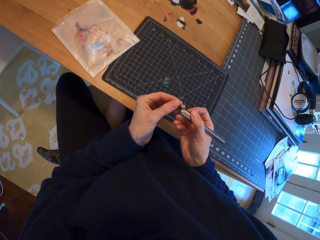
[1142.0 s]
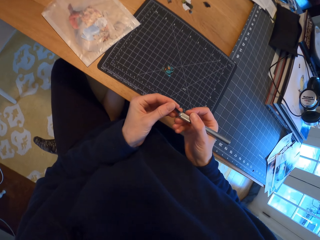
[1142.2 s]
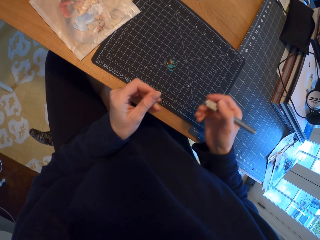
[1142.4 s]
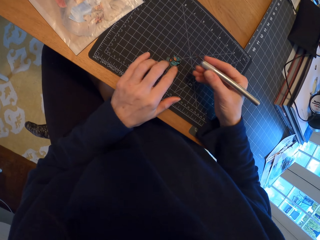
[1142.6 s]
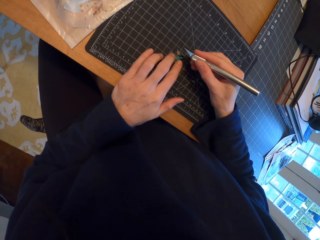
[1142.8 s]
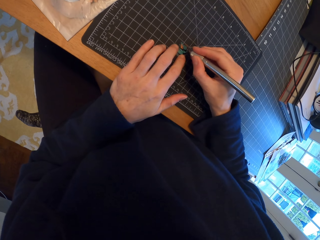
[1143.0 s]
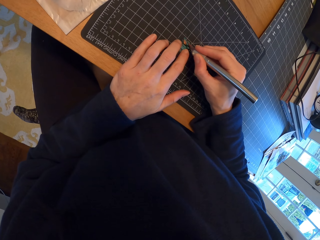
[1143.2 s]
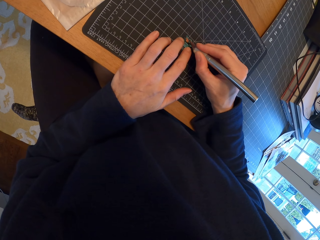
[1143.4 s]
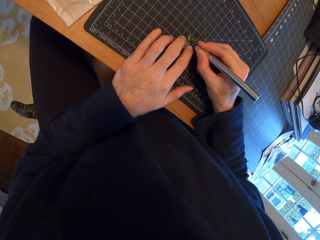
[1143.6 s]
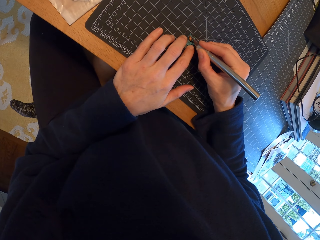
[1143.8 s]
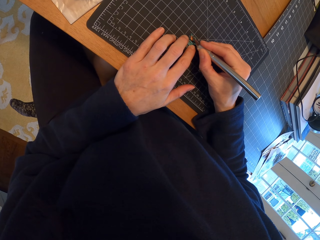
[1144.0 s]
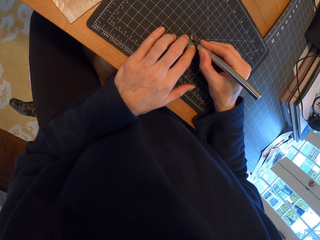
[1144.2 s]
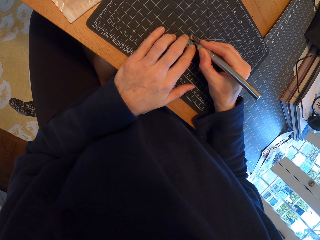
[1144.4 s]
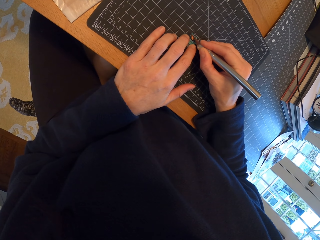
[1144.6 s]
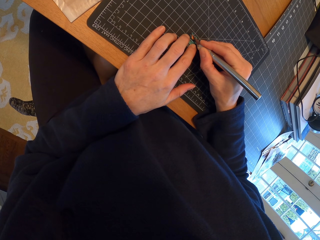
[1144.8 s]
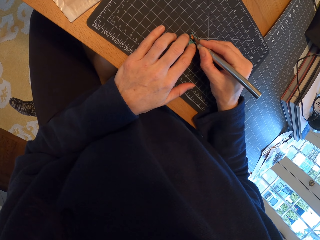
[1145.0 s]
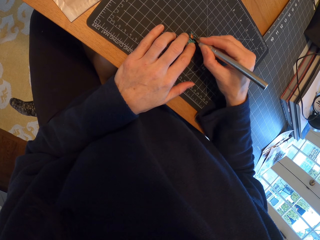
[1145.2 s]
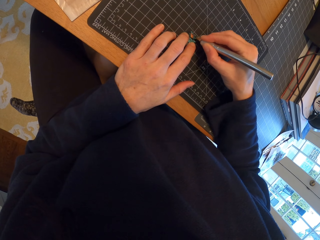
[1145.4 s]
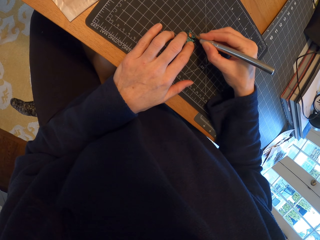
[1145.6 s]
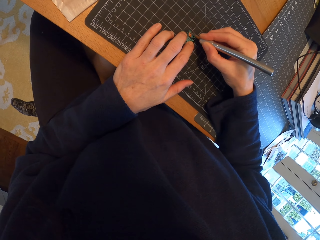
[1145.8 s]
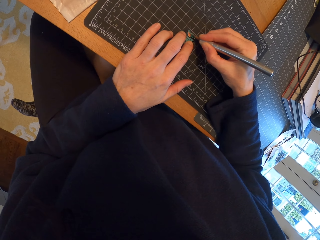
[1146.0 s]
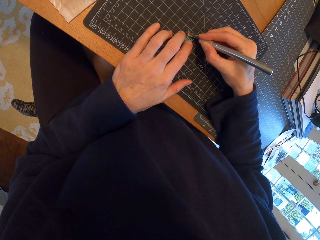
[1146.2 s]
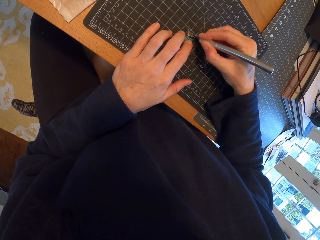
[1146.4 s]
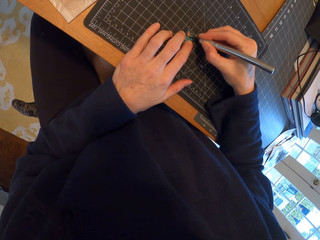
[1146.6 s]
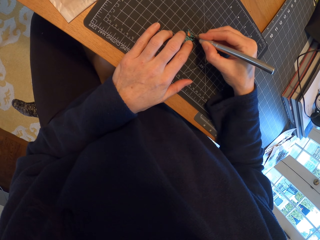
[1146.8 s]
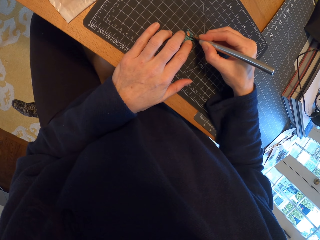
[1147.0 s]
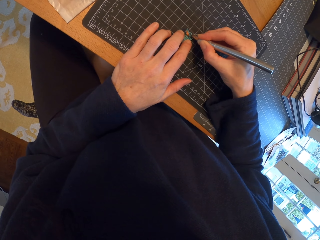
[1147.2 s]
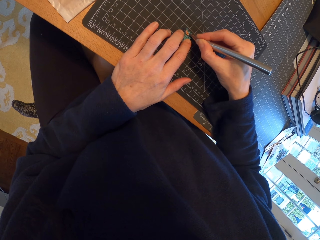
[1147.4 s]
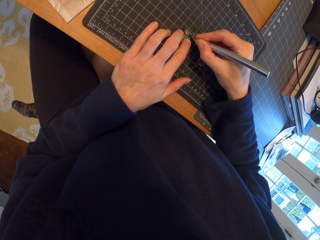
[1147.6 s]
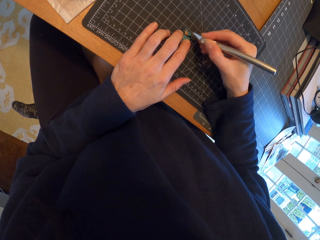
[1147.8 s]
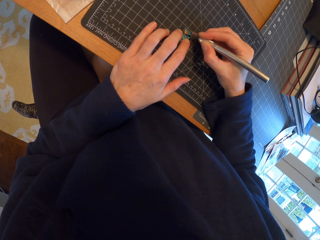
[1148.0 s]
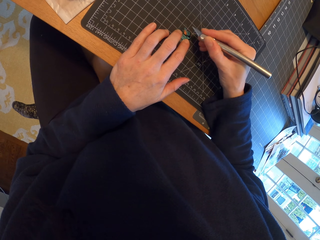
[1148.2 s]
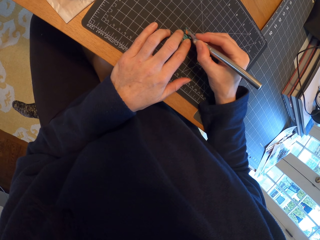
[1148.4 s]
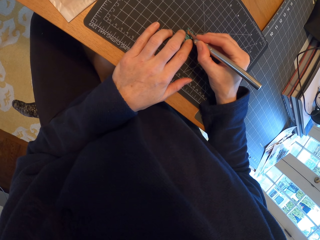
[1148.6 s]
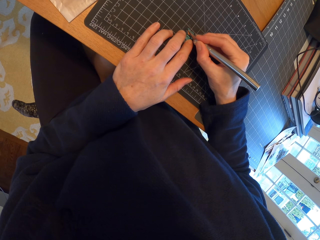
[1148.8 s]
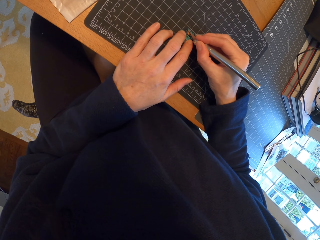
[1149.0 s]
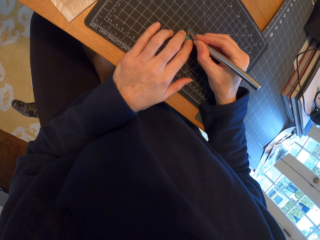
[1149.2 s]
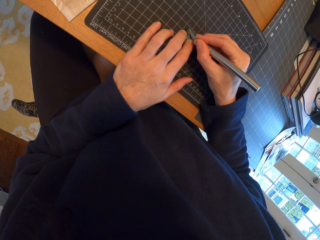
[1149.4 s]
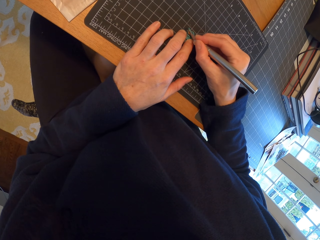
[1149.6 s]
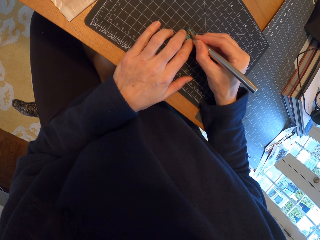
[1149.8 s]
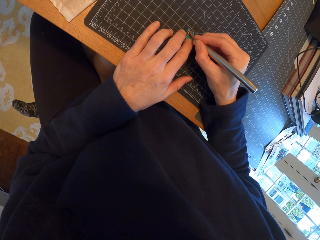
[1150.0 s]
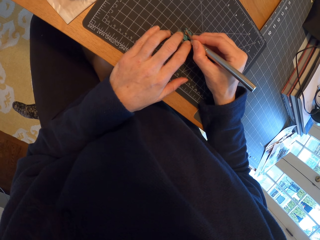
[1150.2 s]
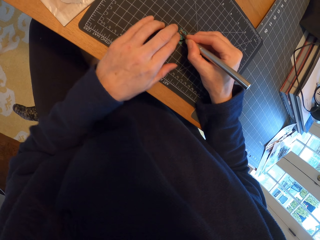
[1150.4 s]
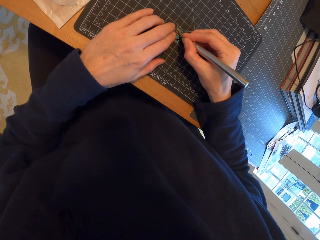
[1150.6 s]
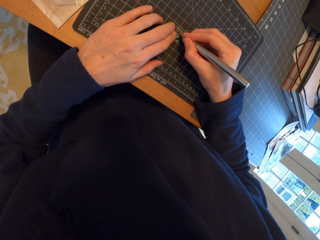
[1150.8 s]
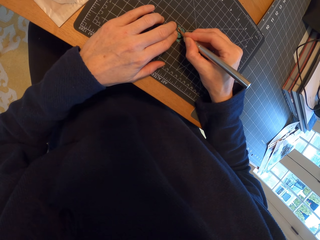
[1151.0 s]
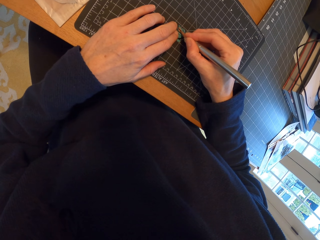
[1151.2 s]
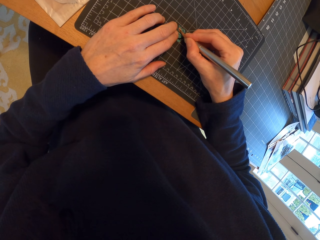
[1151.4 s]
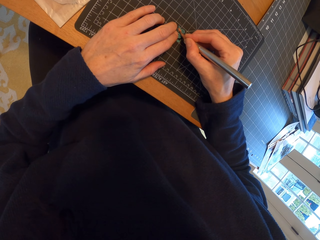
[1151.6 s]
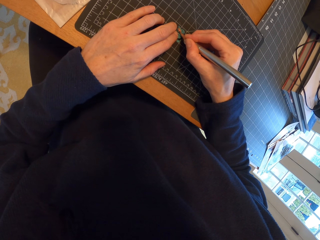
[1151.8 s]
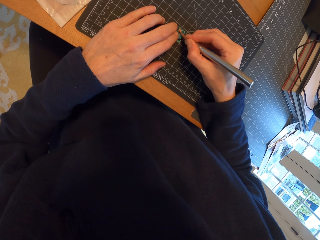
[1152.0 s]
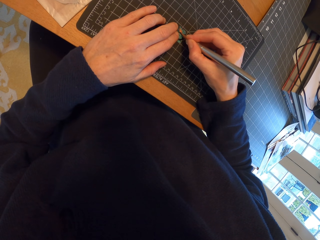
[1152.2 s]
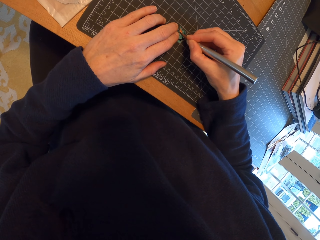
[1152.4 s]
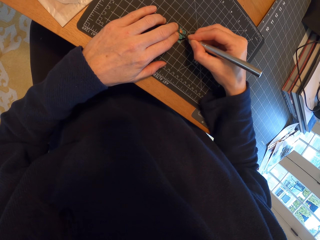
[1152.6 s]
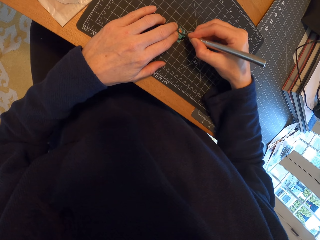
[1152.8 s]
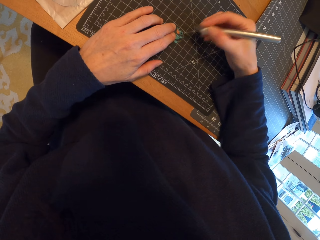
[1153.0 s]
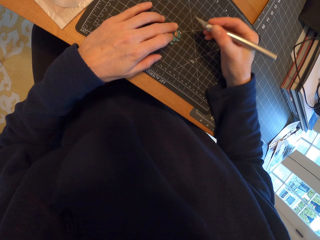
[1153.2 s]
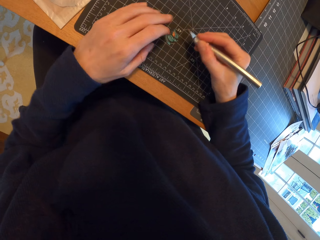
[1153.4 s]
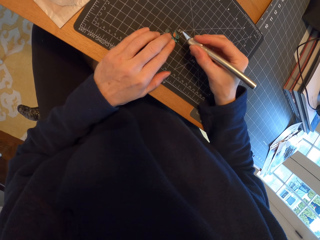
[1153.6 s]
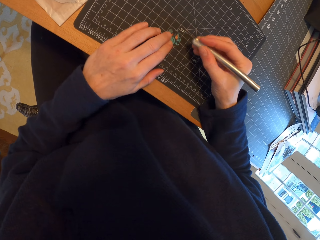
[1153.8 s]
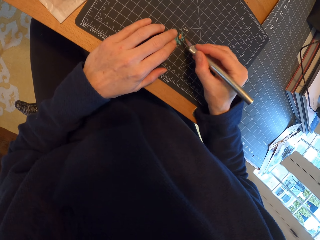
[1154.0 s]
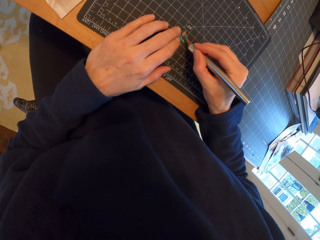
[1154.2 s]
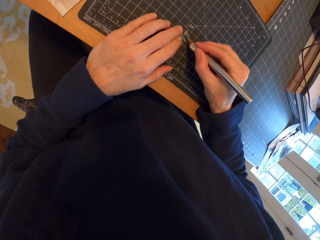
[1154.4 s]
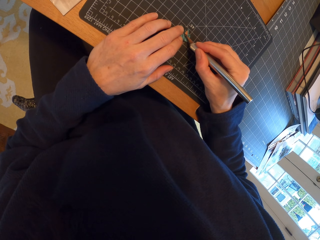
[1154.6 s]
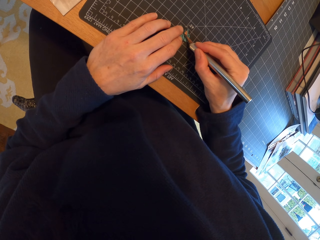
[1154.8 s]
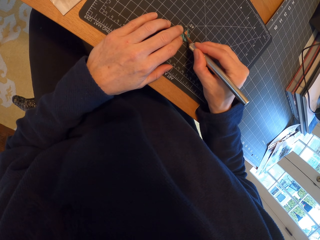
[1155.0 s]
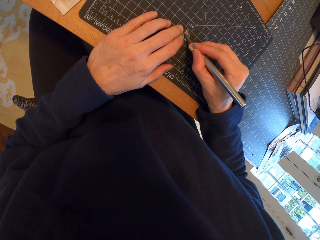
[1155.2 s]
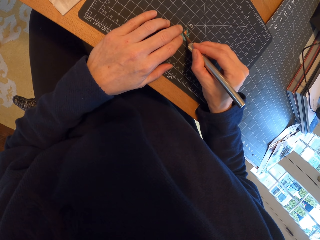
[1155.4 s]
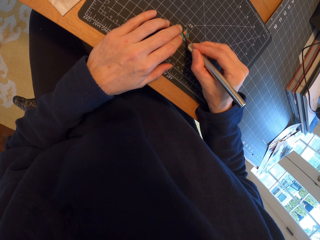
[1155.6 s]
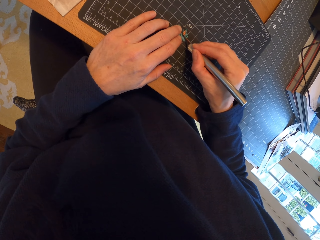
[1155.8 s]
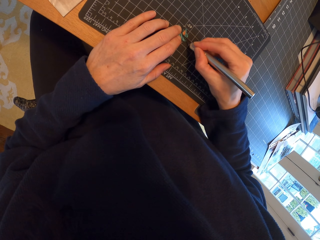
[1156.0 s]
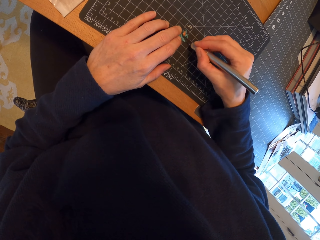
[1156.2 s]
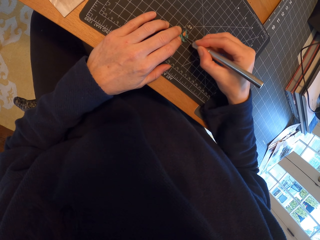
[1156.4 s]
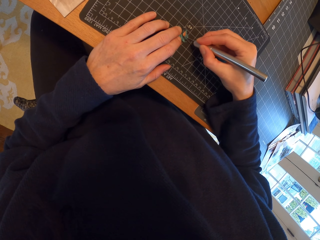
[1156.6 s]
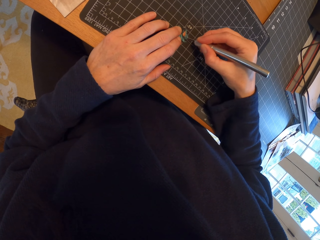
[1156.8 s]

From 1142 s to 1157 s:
The camera wearer places the hand on the piece of paper. They draw a picture with the pen. They cut the piece of paper with the pen cutter. They adjust the hand with the pen cutter. They move the hand on the piece of paper. They cut the piece of paper with the pen cutter. They rotate the piece of paper. They cut the piece of paper with the pen cutter.

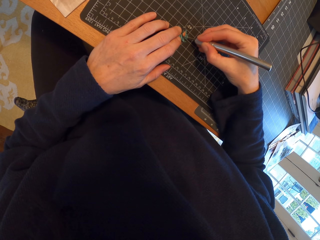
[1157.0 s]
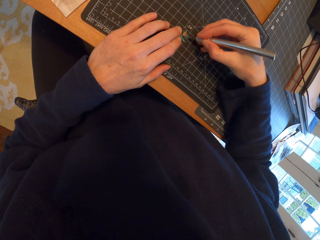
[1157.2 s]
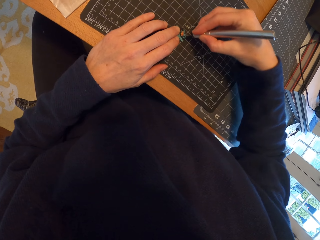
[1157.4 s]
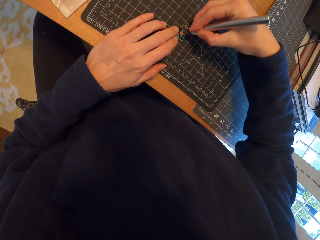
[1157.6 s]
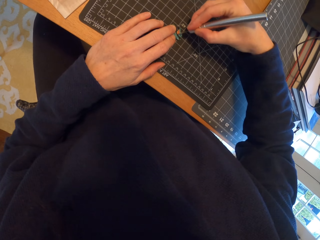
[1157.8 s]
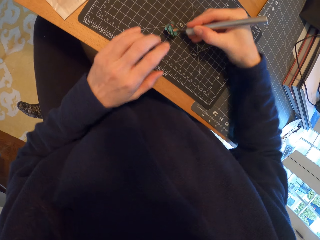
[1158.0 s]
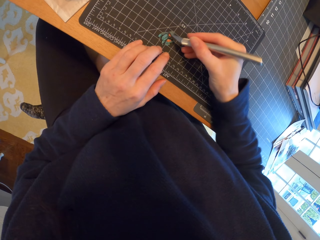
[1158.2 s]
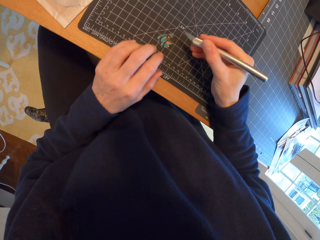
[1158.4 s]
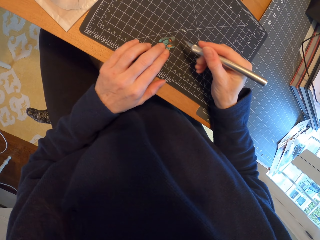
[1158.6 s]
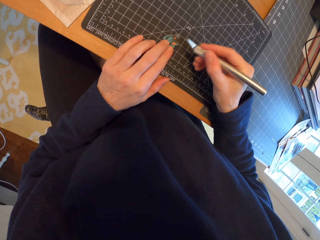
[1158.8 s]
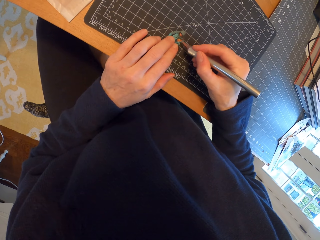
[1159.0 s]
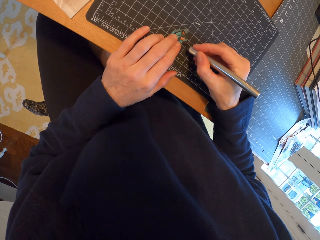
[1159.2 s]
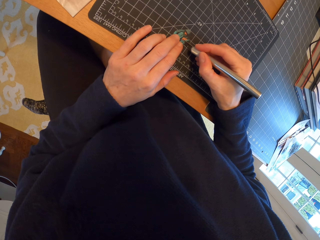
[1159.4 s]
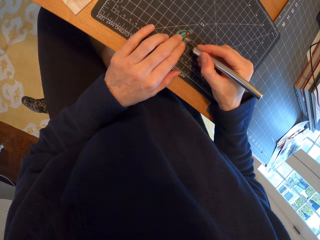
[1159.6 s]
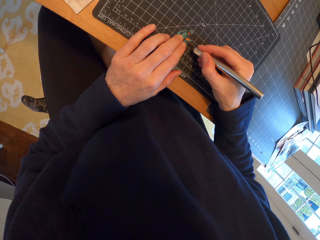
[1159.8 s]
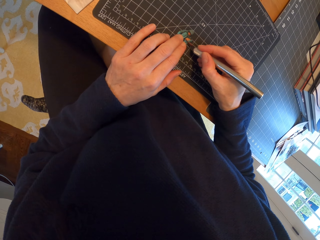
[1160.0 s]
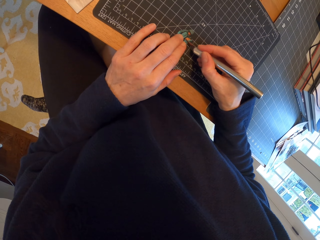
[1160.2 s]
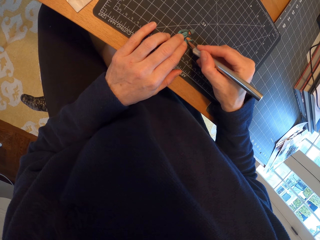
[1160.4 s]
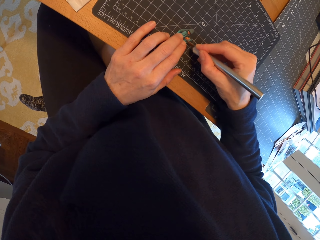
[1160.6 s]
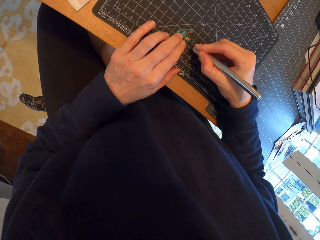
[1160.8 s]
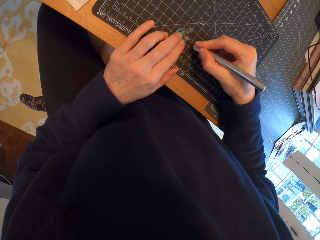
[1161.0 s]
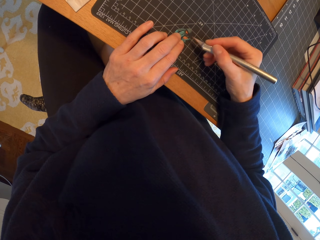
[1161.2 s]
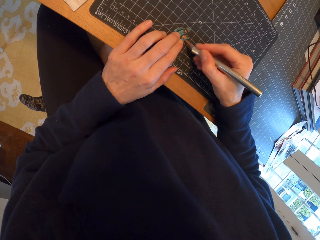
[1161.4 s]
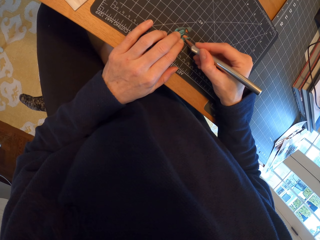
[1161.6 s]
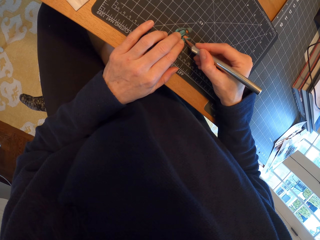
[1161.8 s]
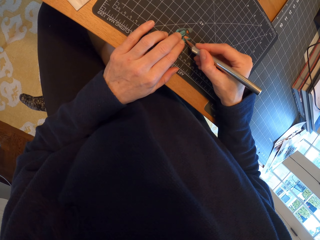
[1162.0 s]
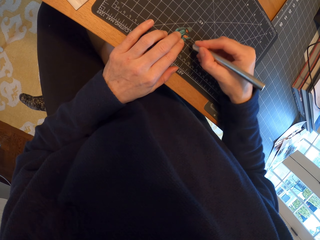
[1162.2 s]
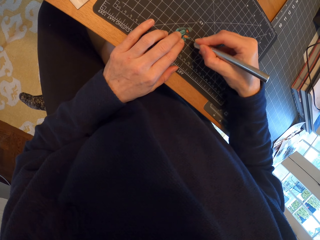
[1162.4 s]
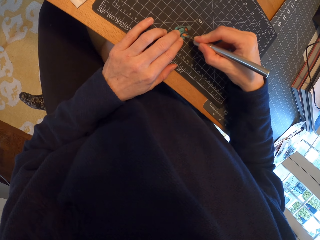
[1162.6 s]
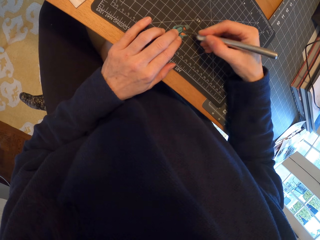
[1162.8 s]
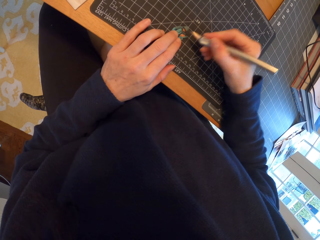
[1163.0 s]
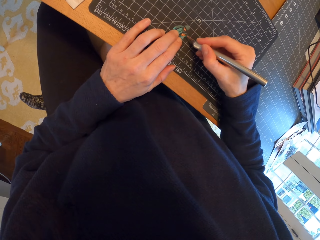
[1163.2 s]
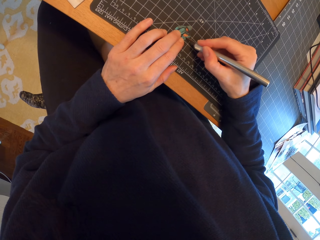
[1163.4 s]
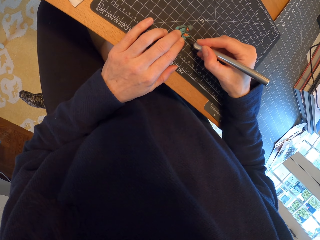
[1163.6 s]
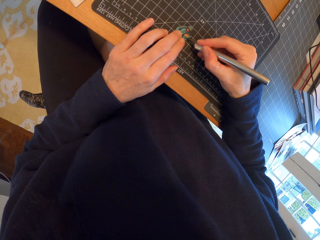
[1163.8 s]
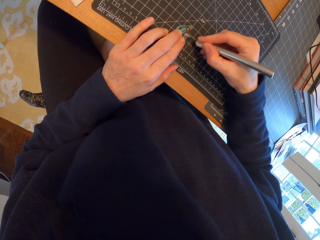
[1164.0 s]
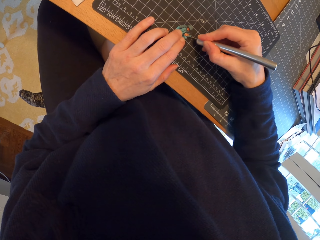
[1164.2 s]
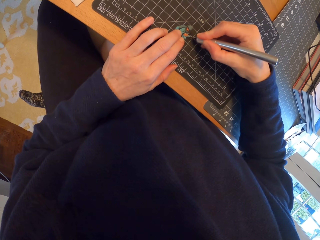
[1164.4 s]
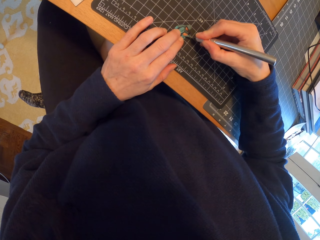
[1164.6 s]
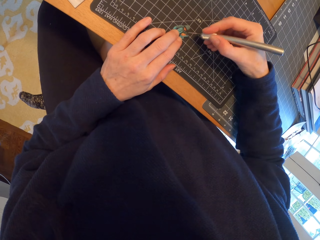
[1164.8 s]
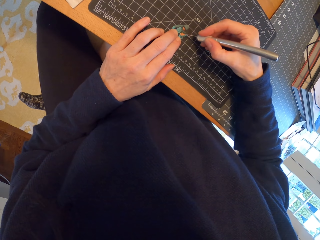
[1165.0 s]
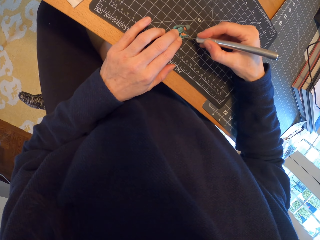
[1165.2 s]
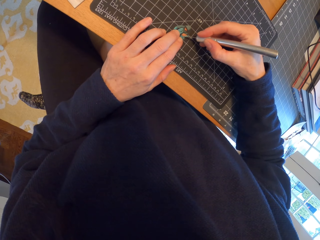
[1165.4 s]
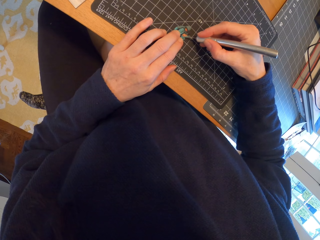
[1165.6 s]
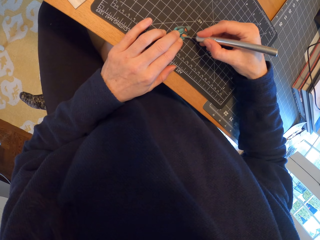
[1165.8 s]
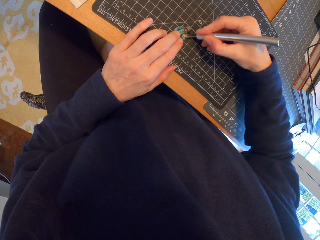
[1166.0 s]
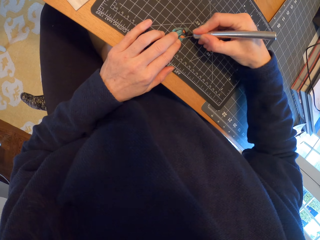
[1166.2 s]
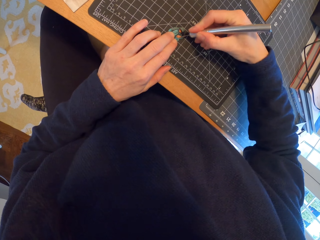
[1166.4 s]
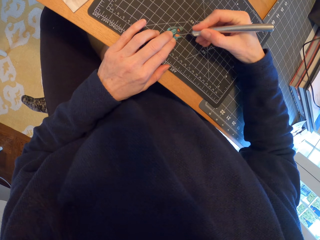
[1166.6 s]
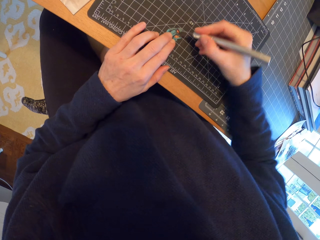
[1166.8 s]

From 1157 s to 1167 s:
The camera wearer moves the hand. They place the hand on the piece of paper. They adjust the pen cutter in the hand. They cut the piece of paper with the pen cutter.
